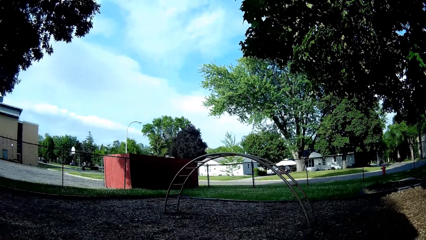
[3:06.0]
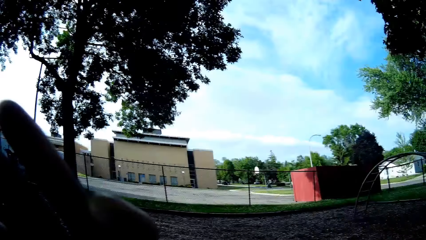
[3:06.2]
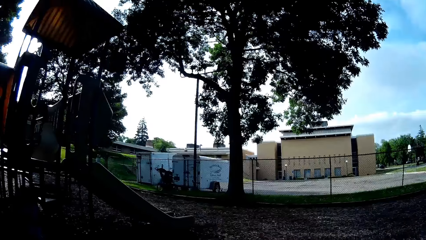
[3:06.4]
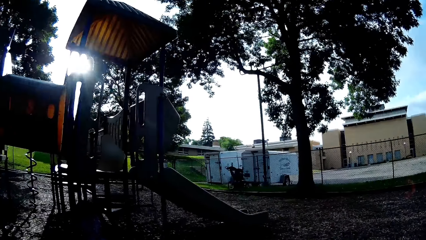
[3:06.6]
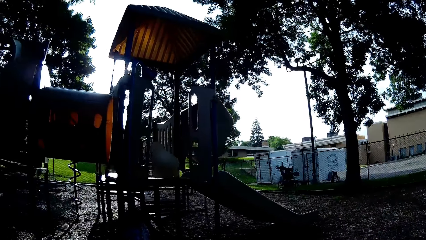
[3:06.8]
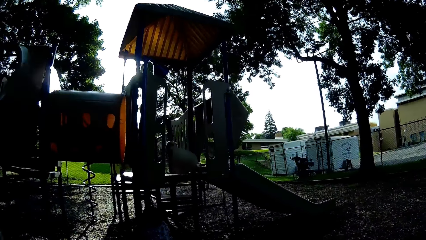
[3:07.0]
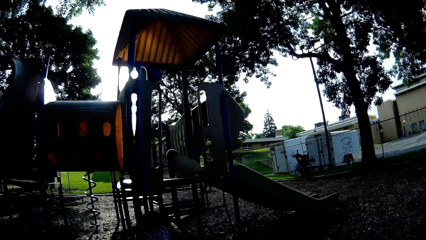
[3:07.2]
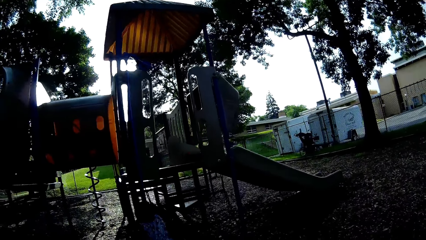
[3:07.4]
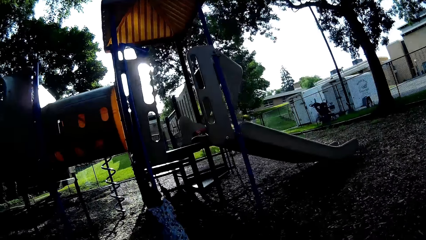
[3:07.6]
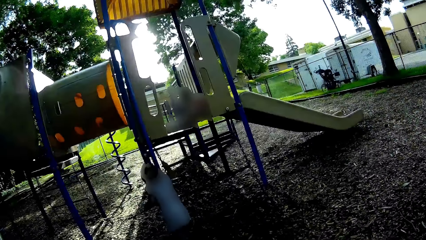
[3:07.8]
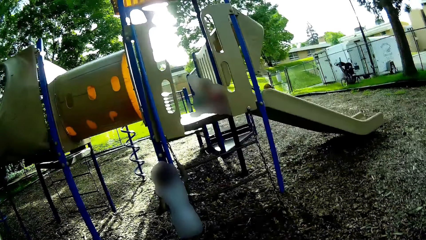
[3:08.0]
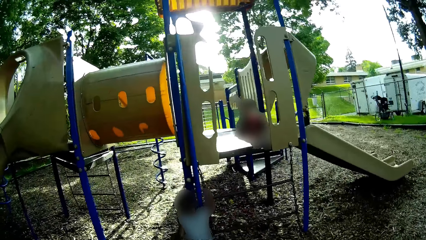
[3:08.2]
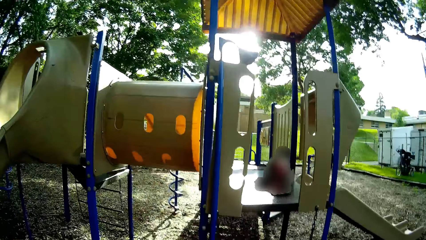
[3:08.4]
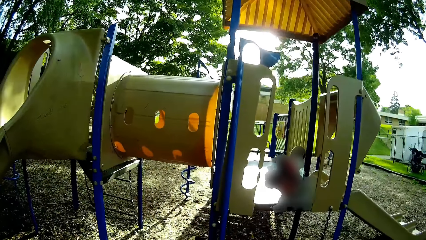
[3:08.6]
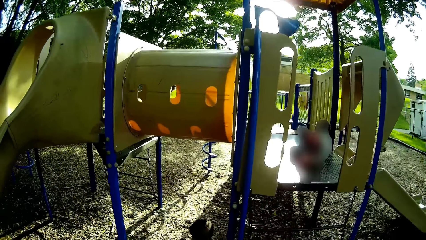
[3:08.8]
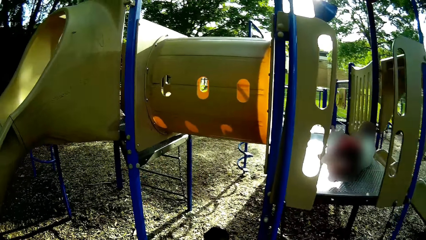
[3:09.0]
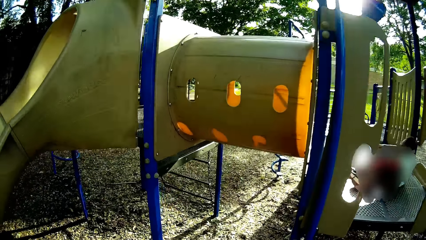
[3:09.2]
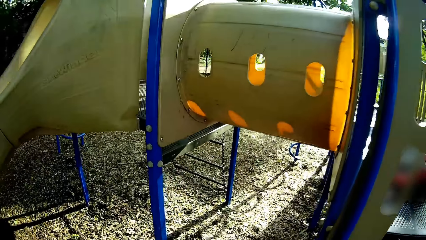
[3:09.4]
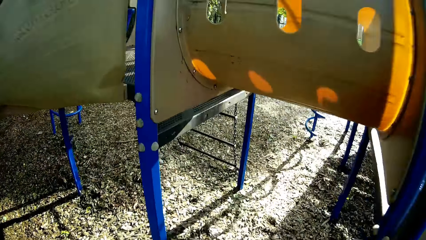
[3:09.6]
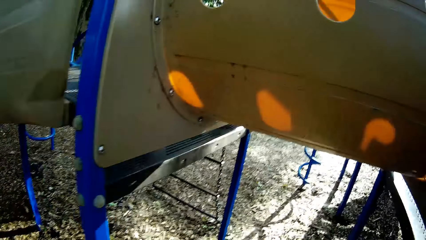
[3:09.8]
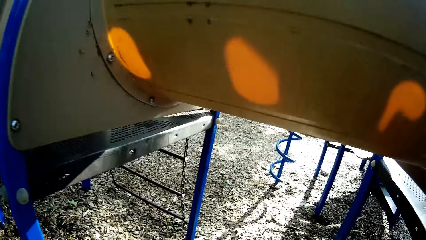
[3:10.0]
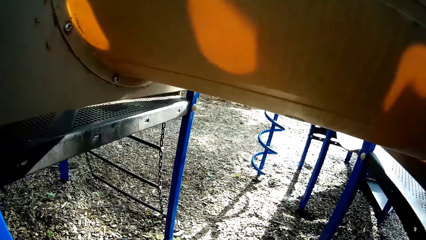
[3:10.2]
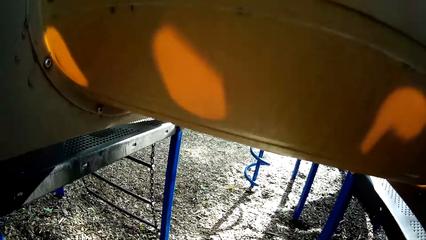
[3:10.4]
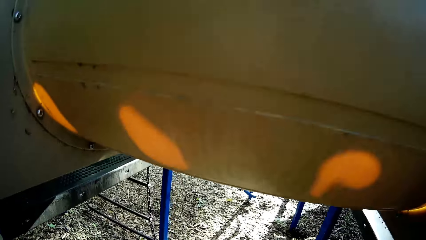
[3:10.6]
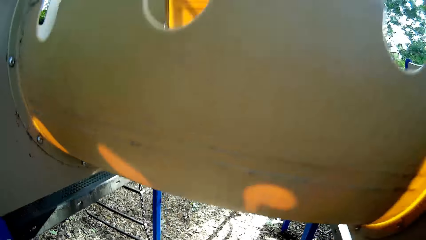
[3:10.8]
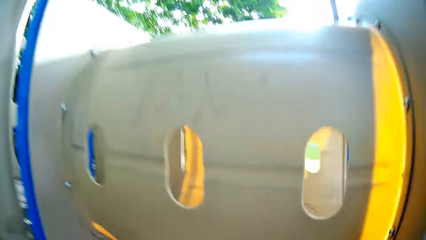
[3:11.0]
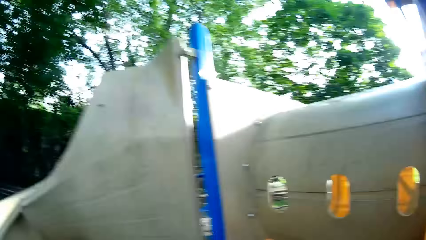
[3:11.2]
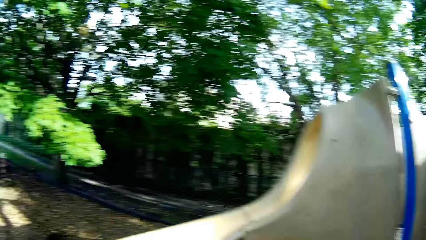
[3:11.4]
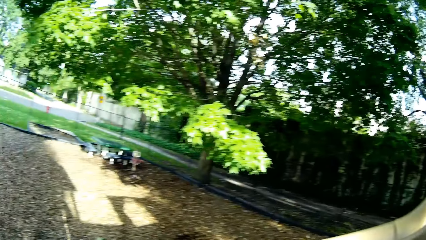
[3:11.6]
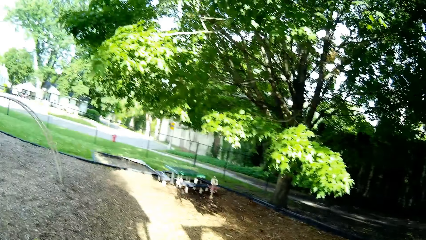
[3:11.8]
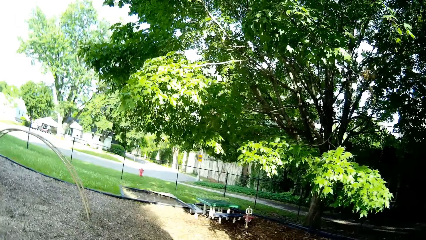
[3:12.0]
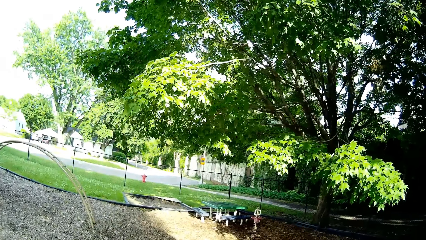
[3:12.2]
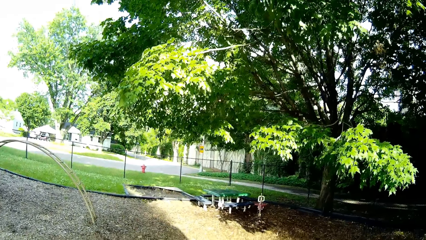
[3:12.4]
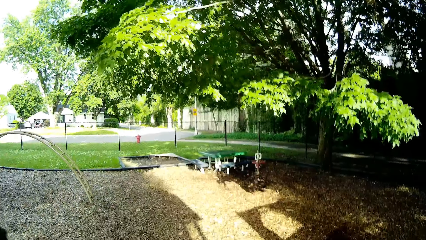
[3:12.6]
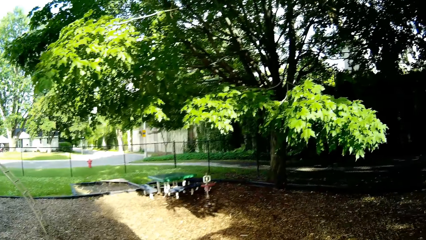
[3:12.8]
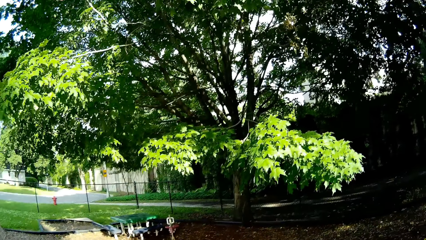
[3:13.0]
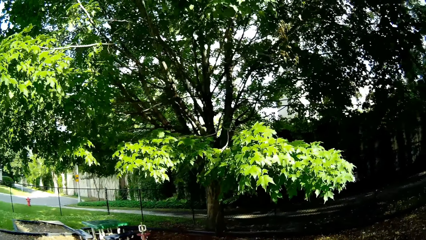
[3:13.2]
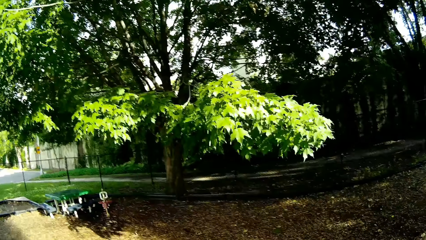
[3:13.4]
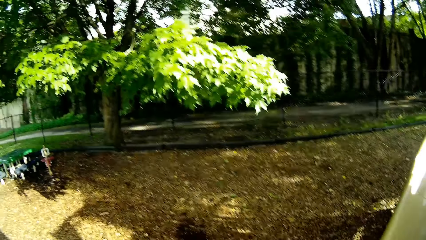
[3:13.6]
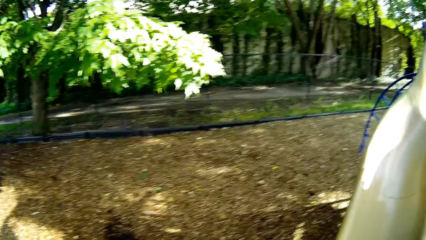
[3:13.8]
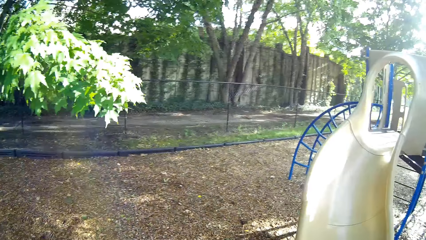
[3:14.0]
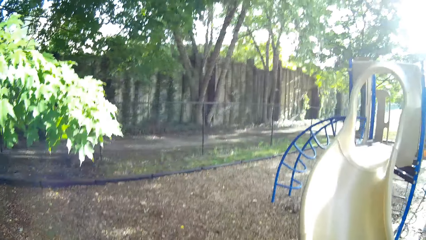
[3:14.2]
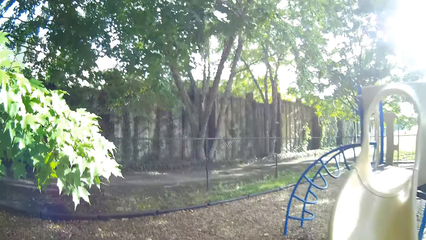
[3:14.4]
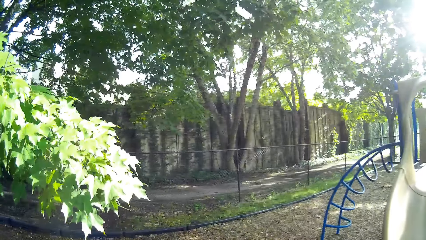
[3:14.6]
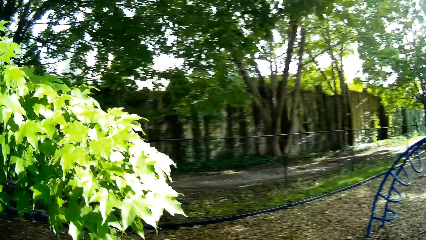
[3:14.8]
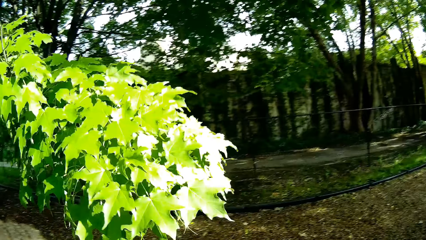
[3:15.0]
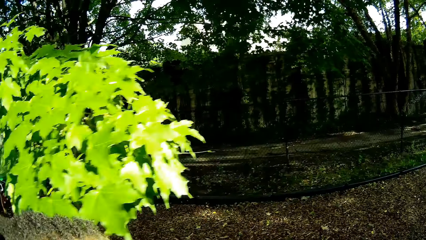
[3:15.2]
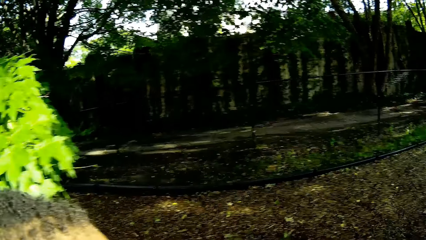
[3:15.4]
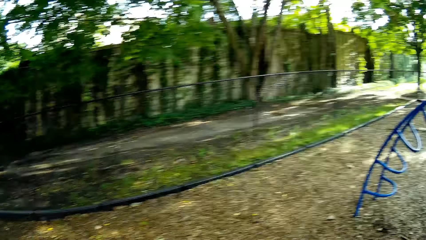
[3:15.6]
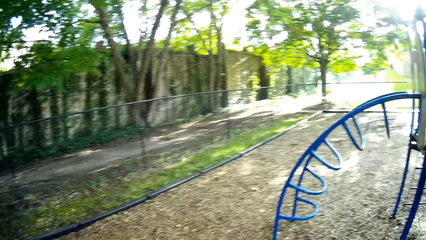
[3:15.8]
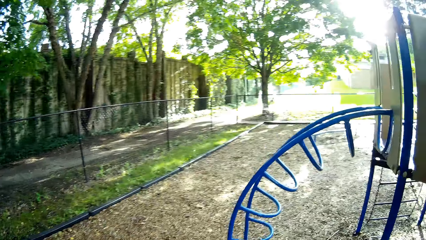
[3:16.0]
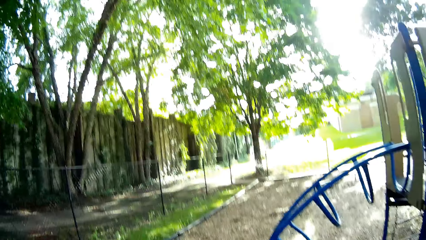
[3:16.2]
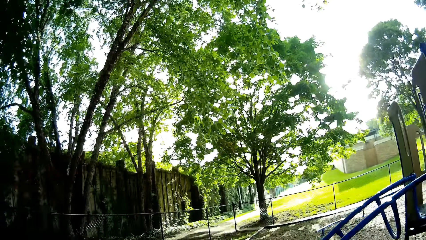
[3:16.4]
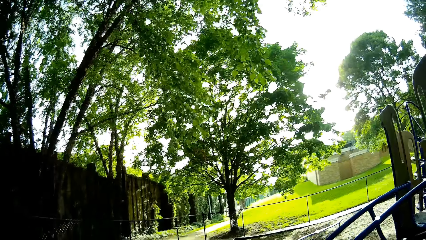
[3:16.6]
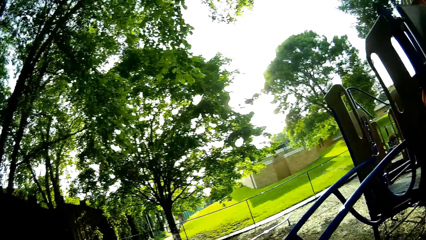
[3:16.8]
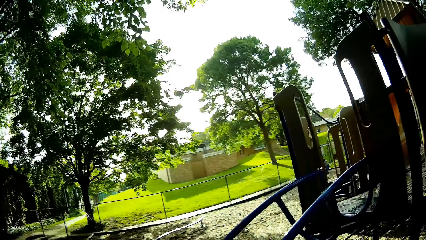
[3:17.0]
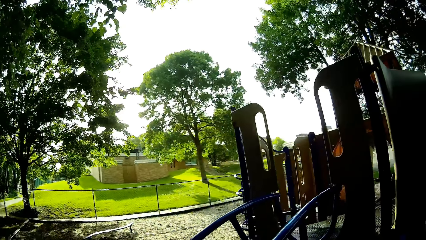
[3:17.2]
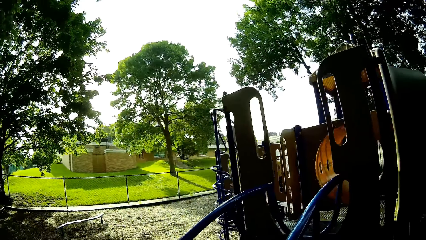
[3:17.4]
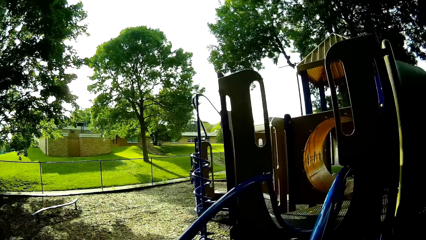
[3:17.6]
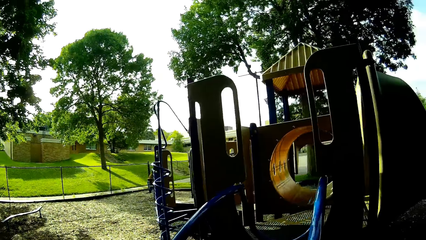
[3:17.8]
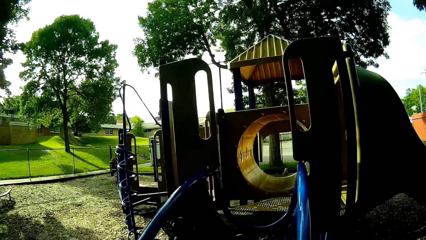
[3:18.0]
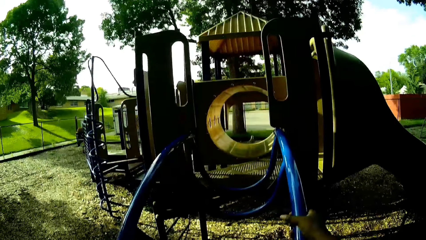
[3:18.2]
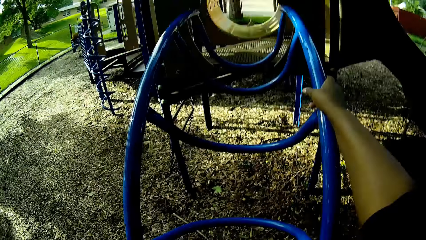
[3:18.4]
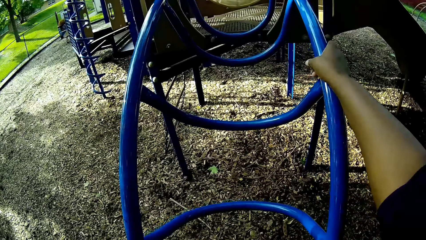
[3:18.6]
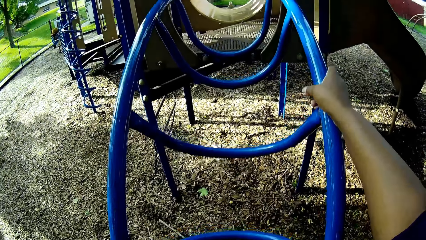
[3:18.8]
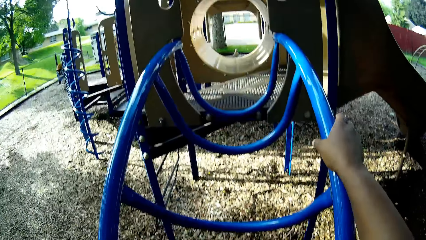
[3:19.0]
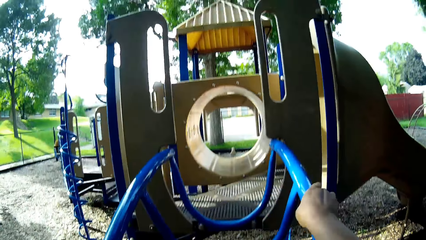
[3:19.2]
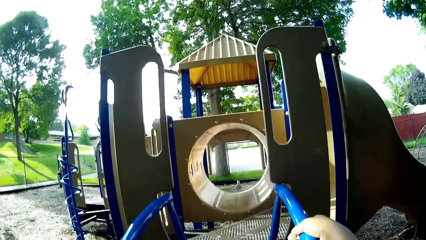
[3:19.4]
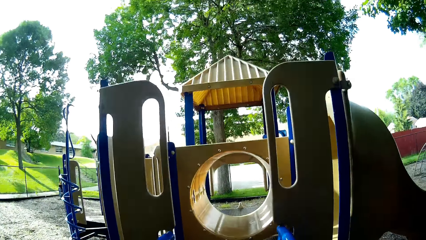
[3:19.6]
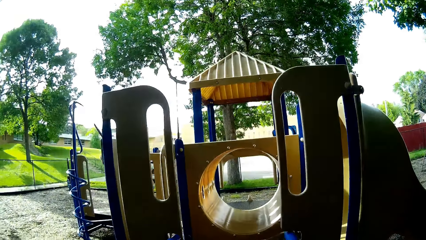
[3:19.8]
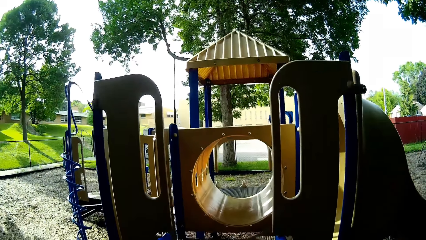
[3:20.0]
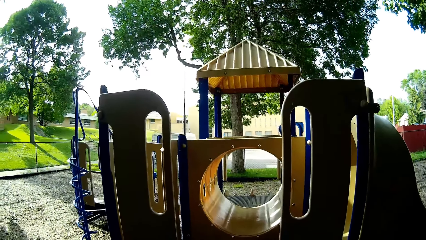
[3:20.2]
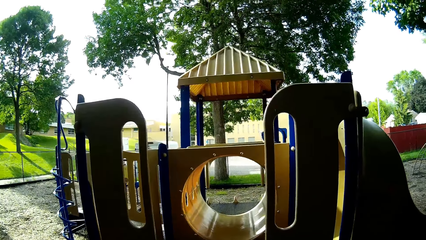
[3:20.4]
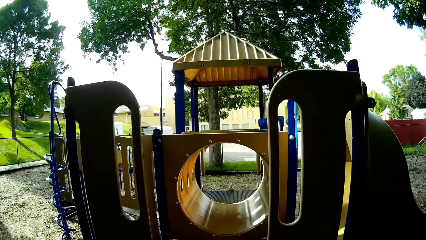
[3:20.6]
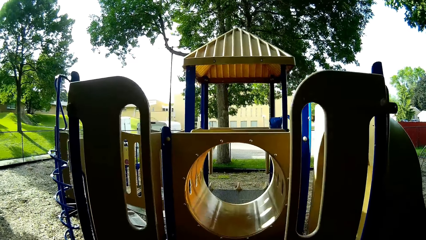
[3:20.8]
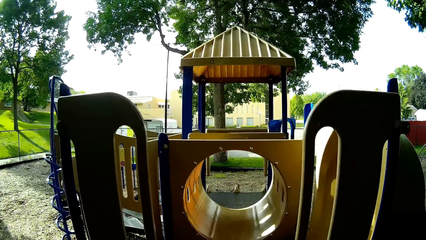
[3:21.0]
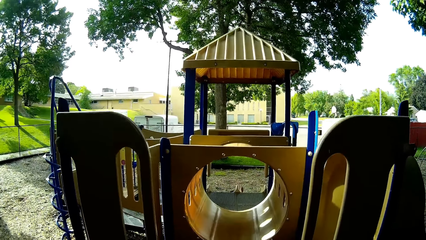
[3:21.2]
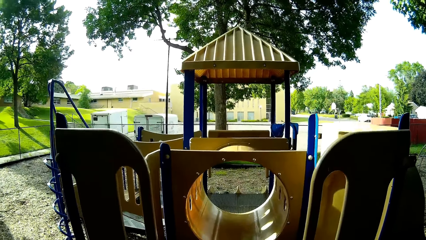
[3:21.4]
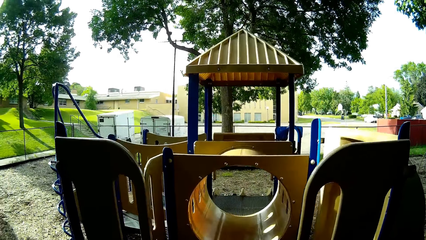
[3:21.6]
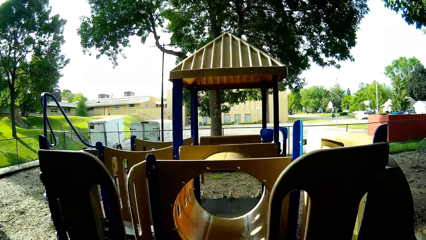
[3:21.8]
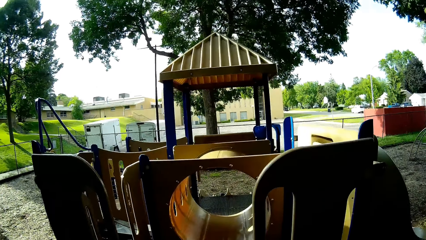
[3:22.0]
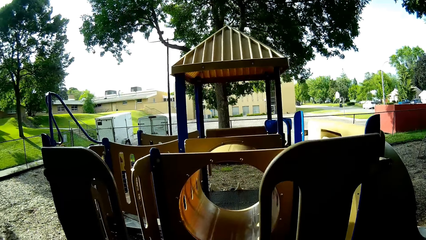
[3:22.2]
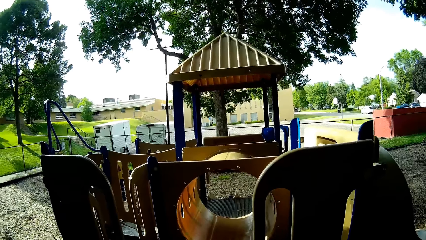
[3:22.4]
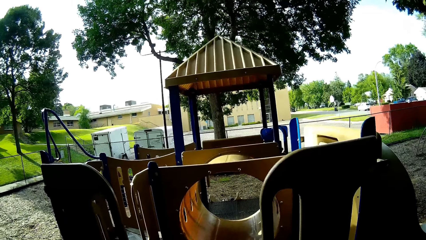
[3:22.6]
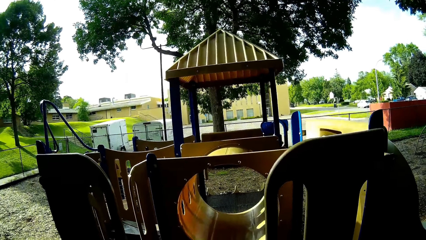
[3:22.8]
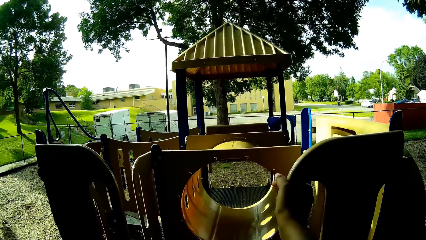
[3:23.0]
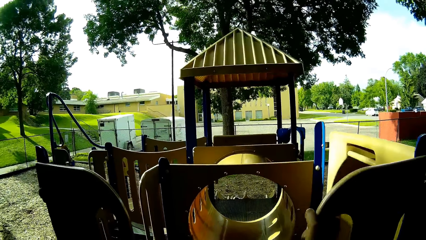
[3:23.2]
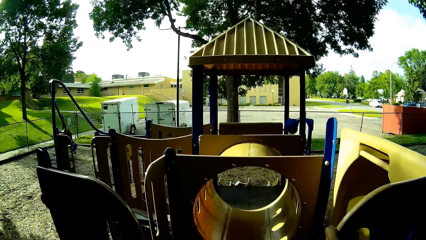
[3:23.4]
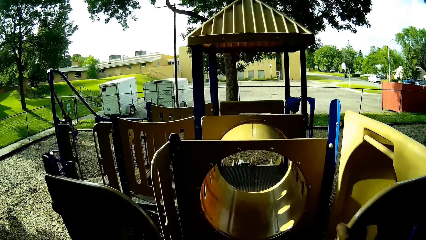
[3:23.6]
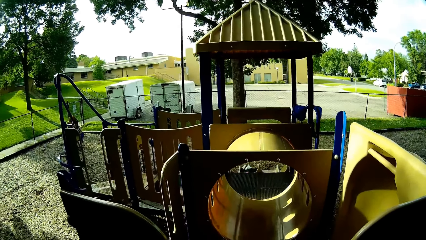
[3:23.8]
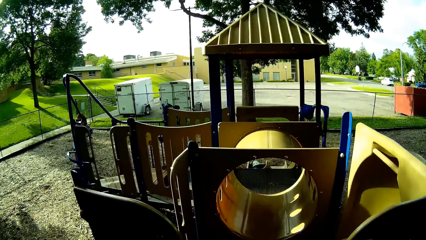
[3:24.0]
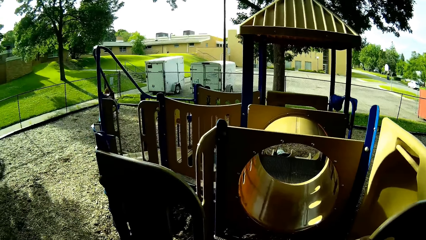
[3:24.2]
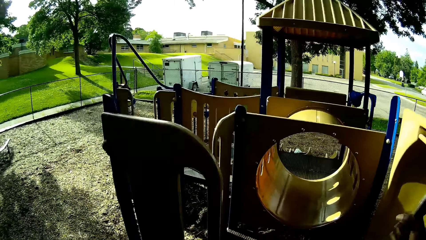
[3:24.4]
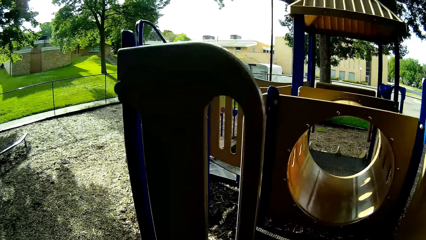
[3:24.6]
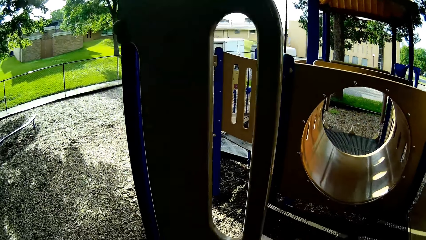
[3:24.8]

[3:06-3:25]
The camera wearer interacts with the girl. They converse with the girl. They walk in the play area.
